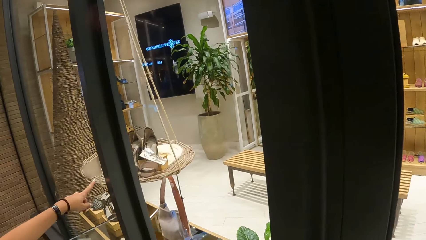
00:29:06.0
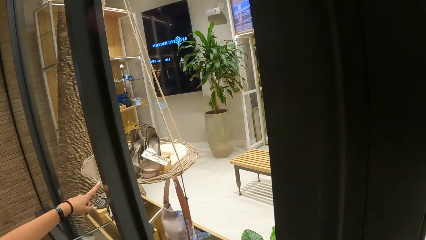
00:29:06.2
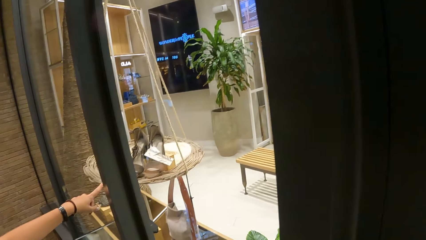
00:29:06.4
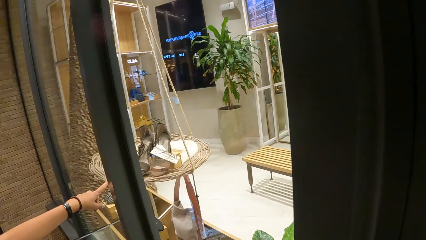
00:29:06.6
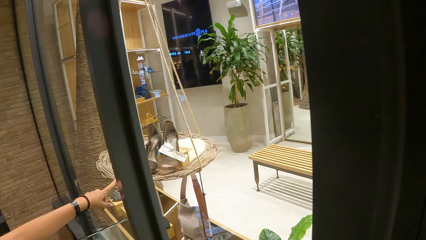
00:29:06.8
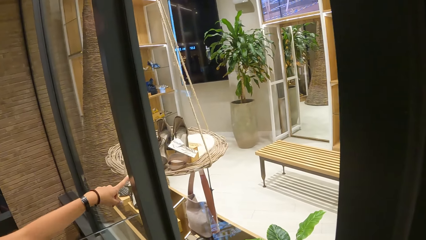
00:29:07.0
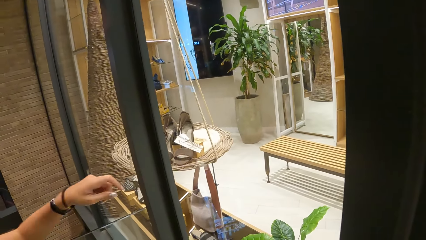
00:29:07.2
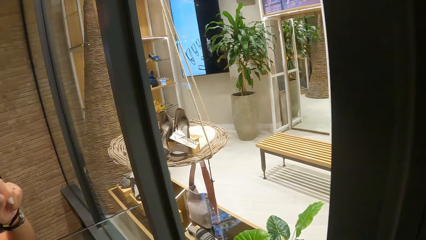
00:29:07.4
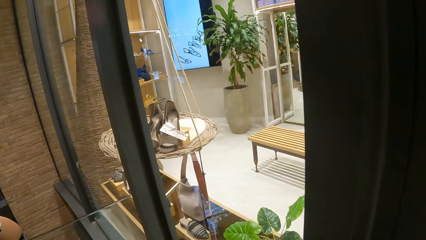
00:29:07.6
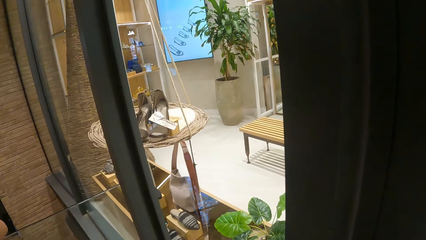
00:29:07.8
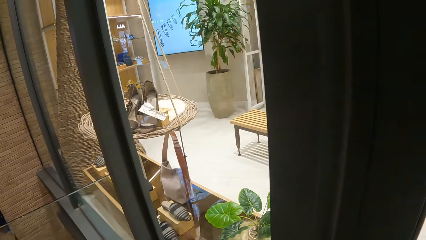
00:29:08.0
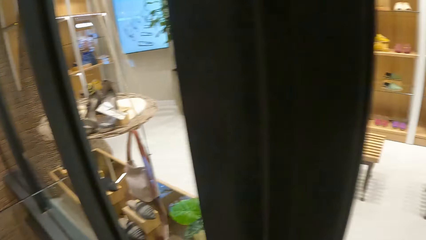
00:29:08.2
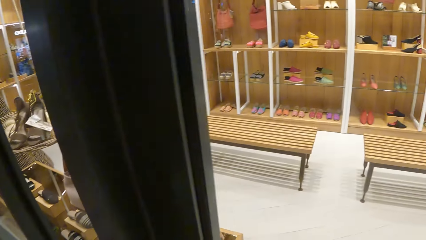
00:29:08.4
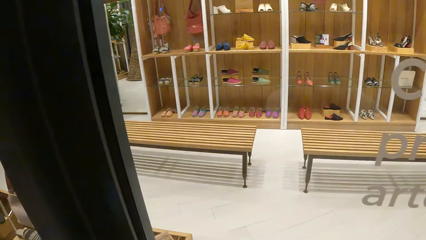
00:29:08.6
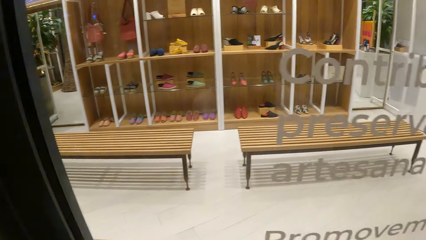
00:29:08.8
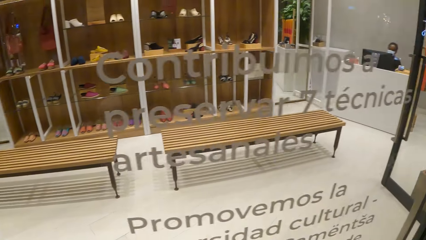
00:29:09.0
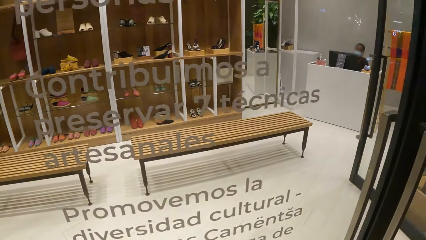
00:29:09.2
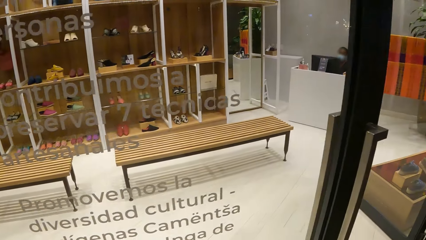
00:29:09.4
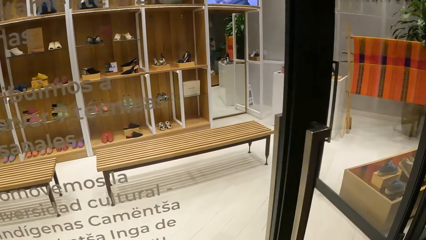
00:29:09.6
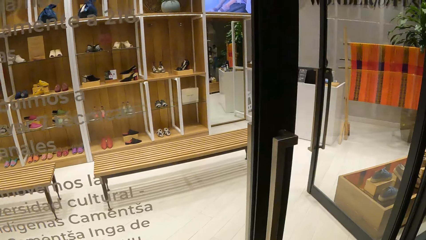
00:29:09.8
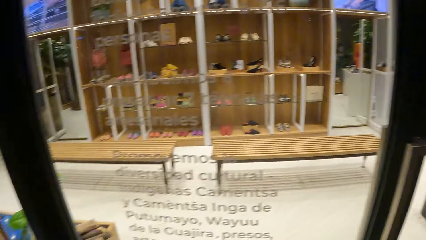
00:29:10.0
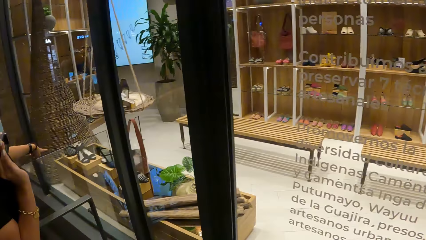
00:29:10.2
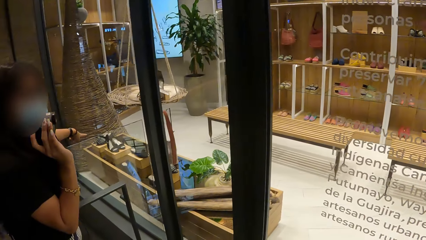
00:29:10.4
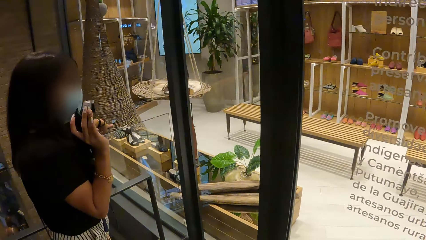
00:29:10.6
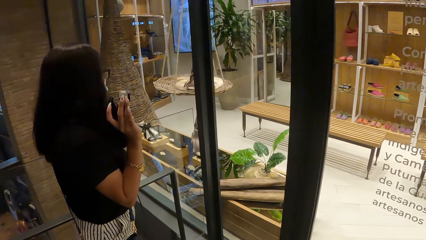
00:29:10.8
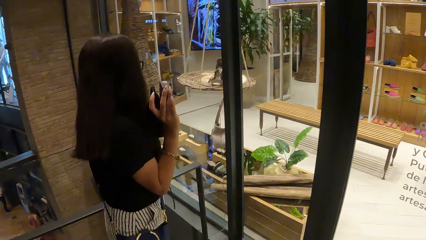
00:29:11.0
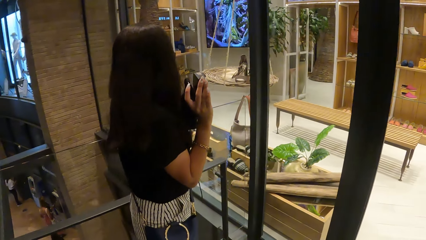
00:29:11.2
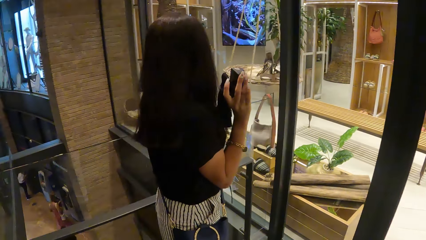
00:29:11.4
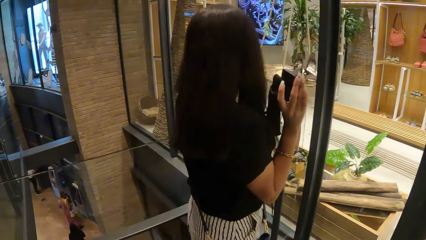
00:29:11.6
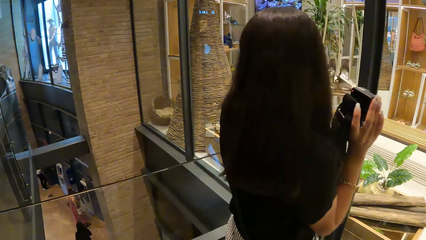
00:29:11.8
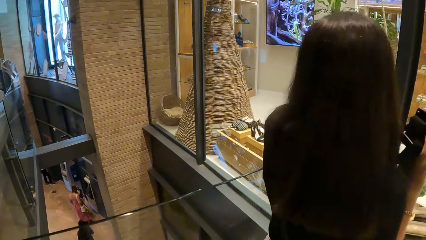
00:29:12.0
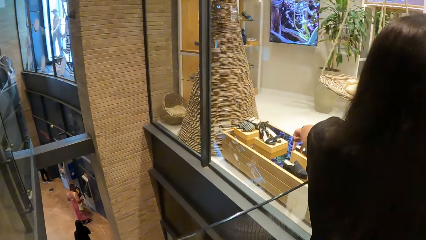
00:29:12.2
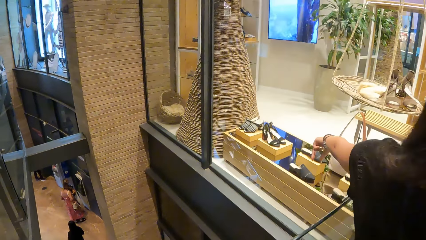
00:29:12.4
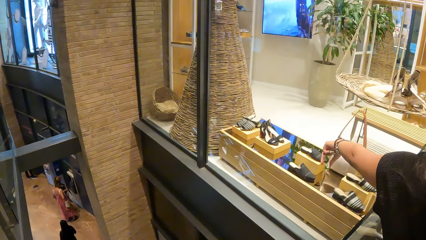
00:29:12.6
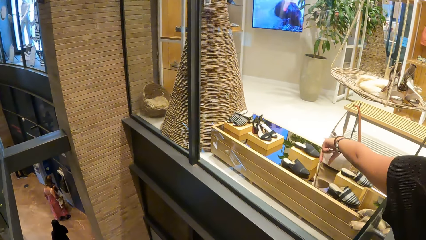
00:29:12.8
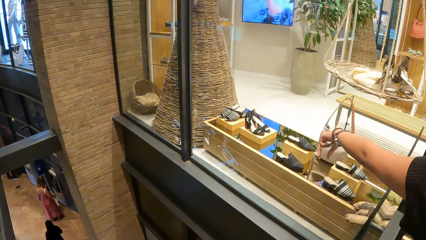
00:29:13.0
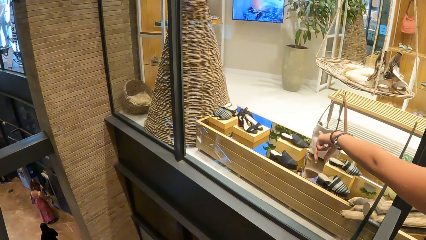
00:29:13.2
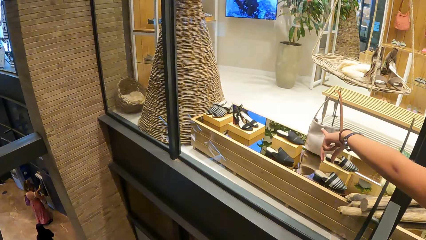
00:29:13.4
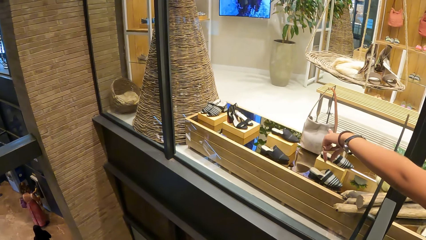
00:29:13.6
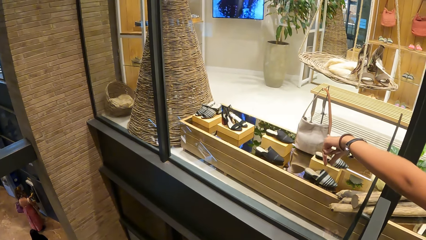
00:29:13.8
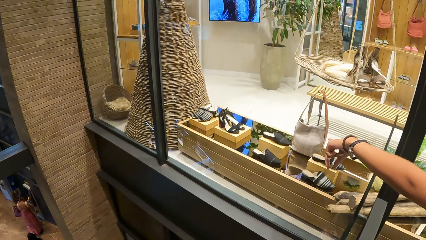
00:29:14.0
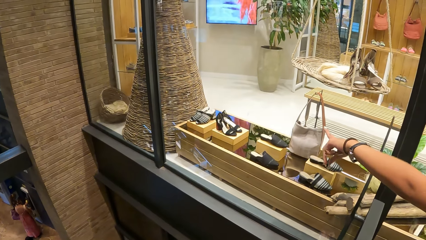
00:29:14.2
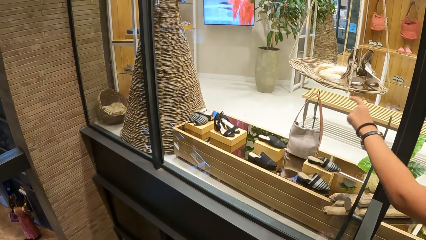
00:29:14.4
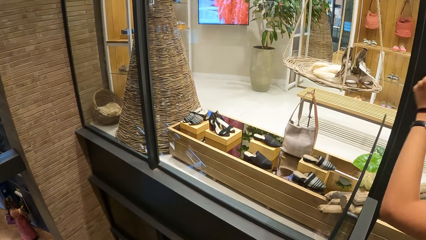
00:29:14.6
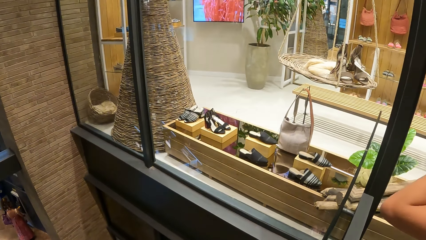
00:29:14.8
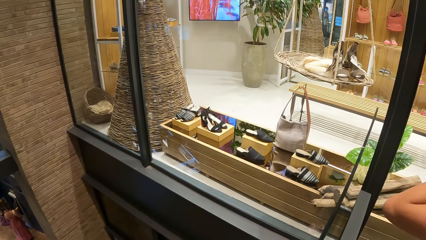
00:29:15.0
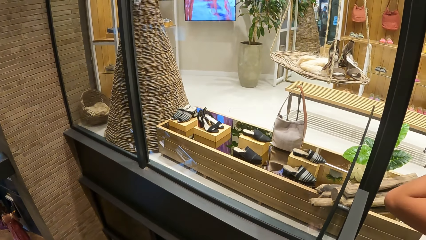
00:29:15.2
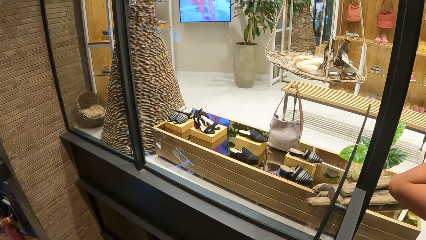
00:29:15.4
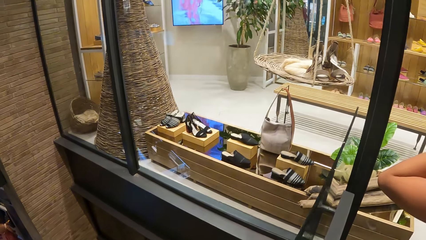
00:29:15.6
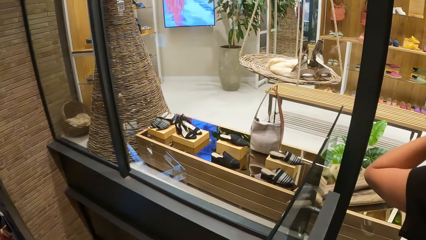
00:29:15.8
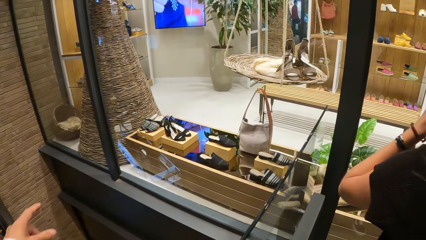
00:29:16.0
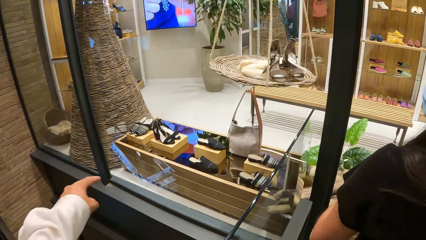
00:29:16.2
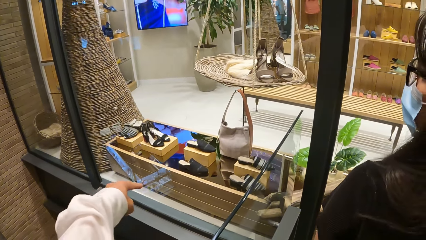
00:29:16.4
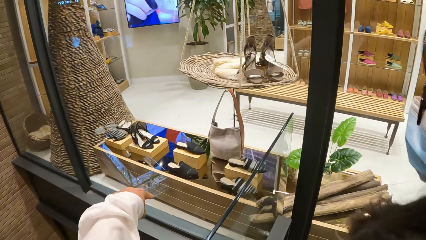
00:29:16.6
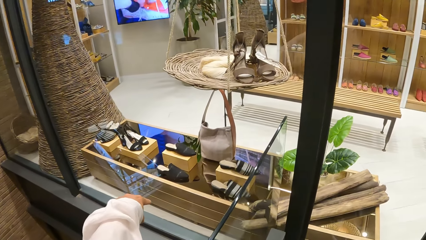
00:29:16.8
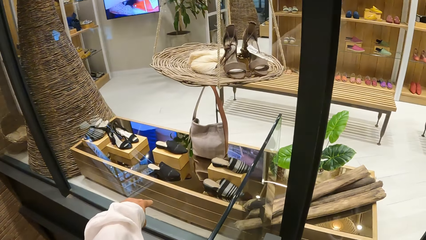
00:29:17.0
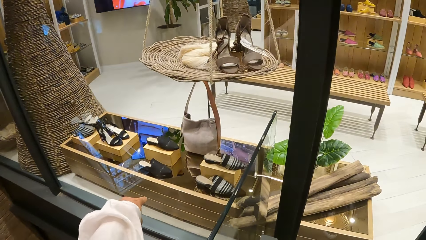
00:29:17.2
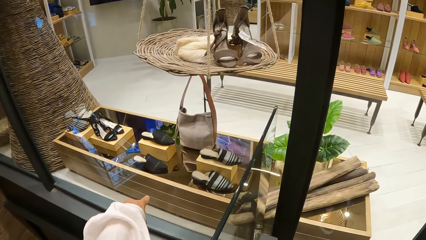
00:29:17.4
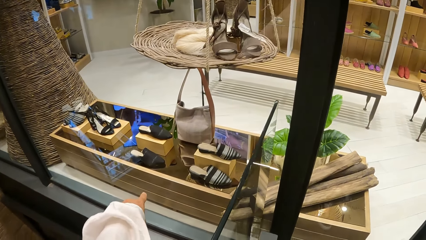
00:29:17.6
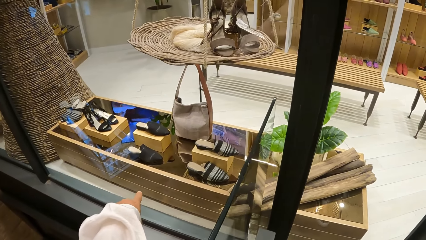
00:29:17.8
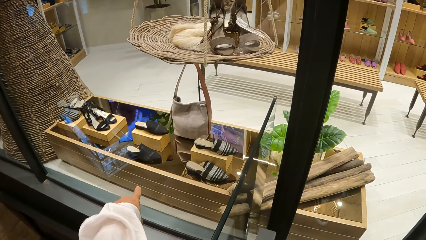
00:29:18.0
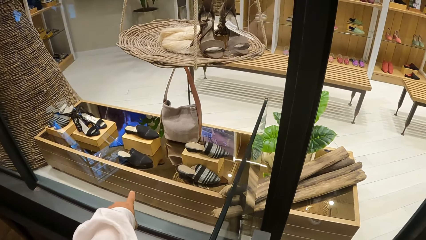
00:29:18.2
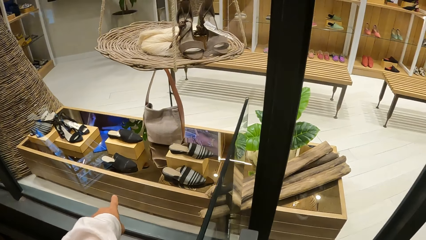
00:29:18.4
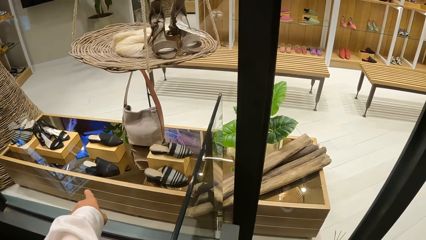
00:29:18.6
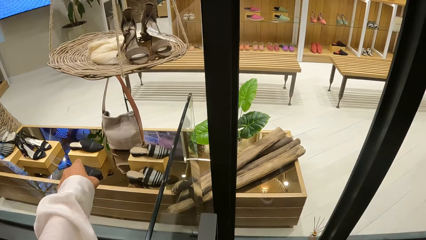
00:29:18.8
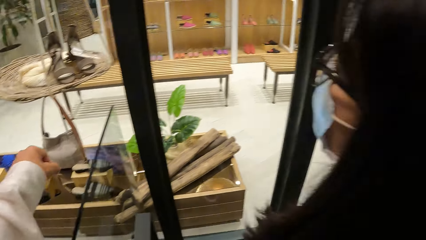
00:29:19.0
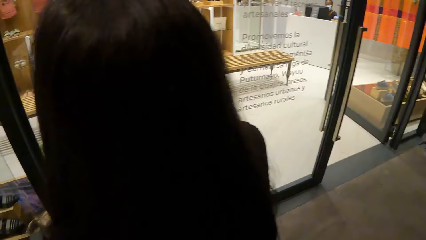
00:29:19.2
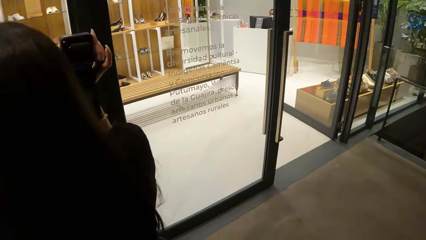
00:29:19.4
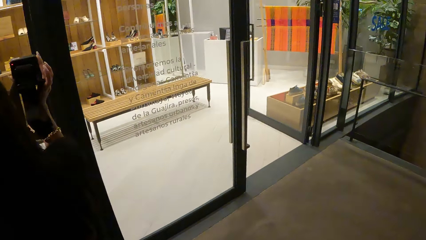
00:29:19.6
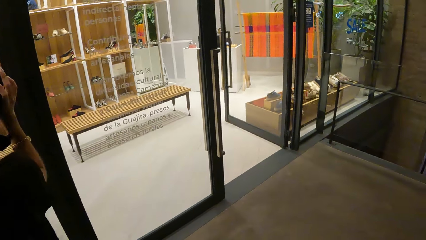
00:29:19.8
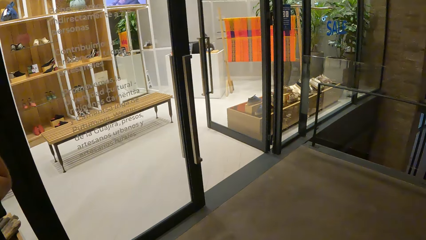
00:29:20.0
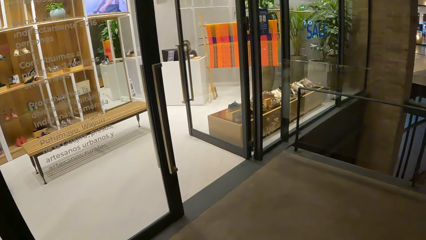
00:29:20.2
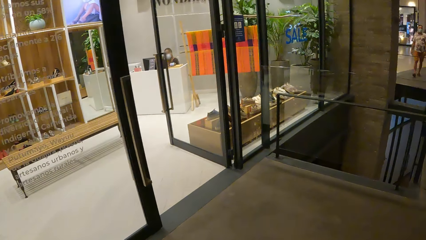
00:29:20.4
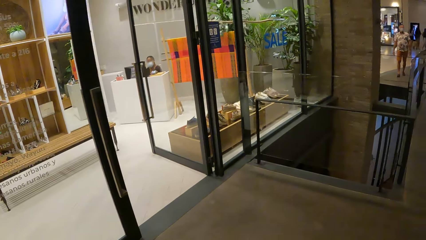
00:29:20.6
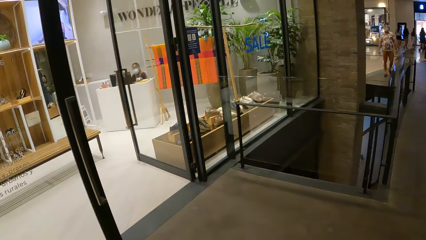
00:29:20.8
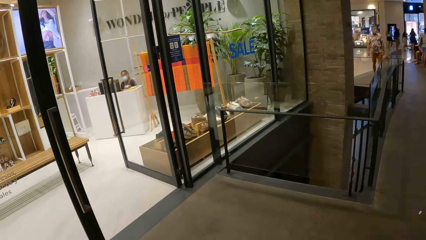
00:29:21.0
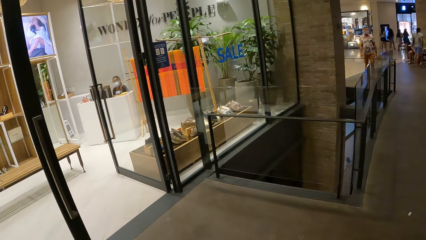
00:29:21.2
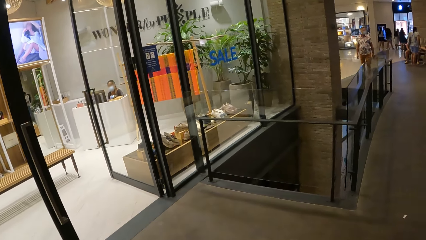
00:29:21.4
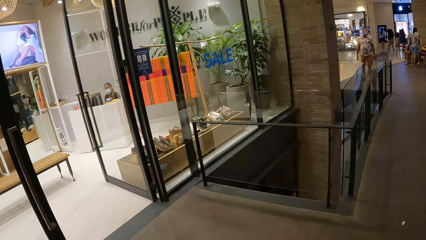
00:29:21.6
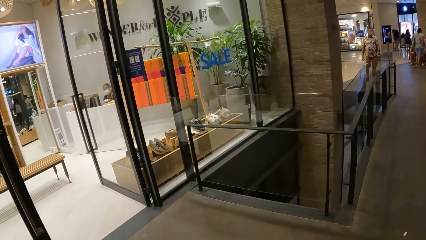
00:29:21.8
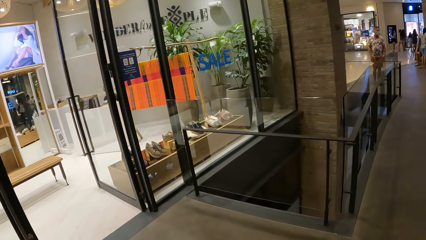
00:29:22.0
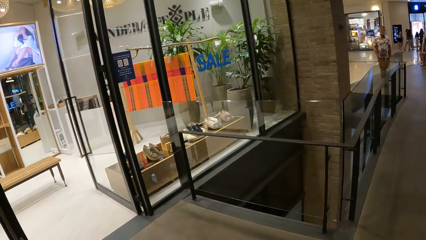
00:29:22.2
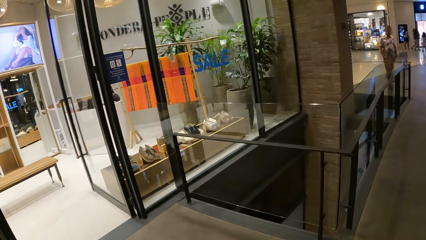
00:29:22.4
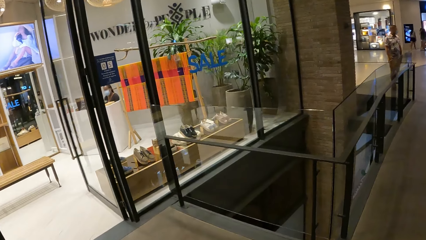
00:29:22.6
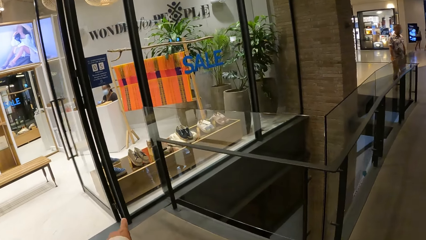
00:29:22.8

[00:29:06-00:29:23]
A woman points at a shoe on the display. The woman holds the camera with her right hand. The camera wearer turns around. The woman points at the shoe on the display. The camera wearer points out with the left hand. They turn around.
